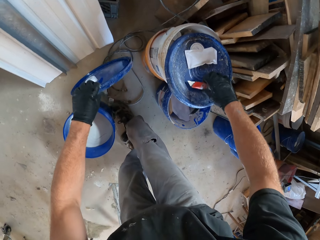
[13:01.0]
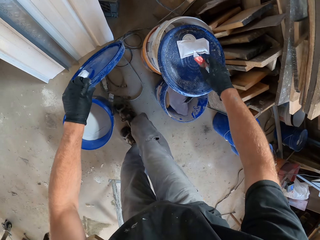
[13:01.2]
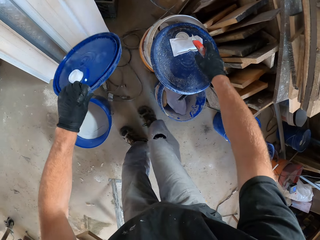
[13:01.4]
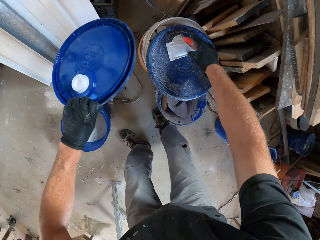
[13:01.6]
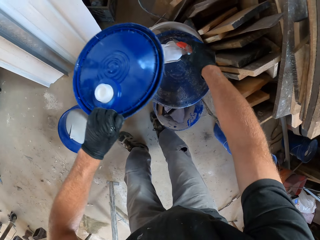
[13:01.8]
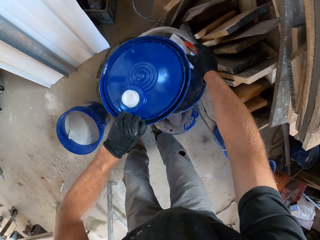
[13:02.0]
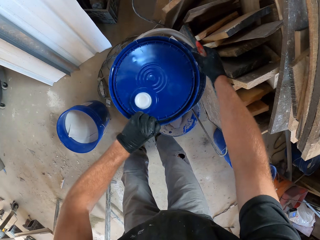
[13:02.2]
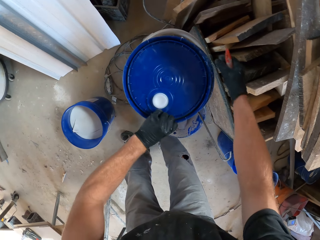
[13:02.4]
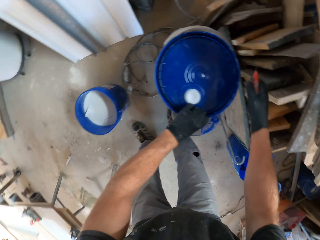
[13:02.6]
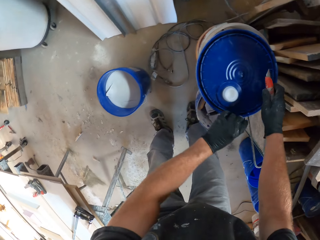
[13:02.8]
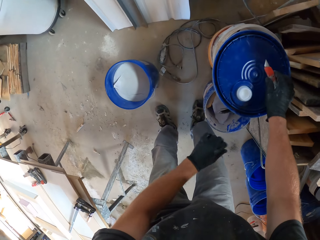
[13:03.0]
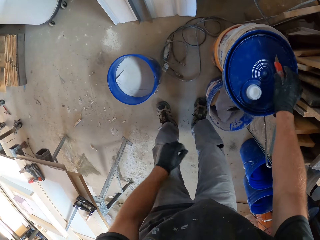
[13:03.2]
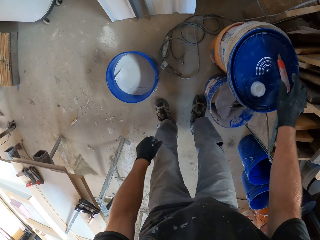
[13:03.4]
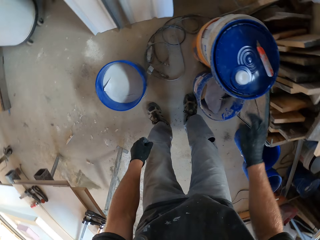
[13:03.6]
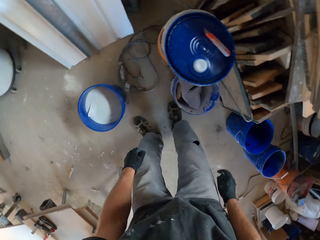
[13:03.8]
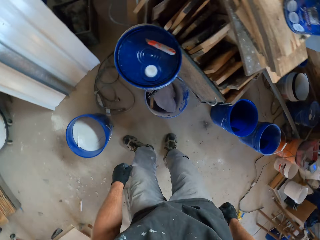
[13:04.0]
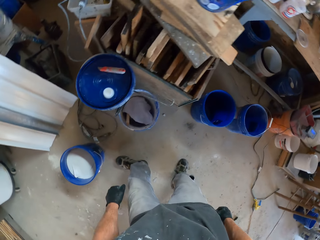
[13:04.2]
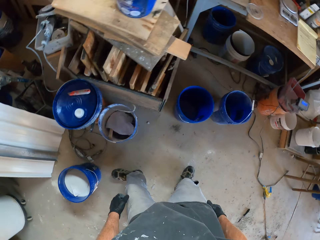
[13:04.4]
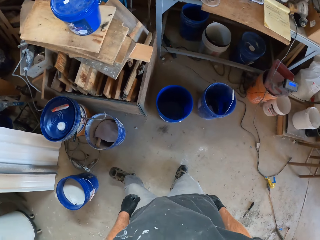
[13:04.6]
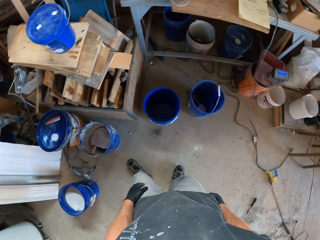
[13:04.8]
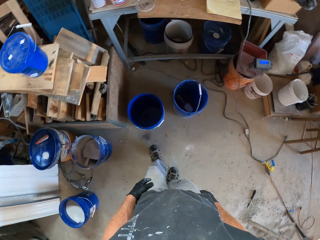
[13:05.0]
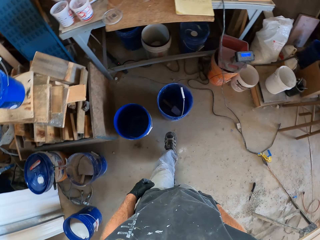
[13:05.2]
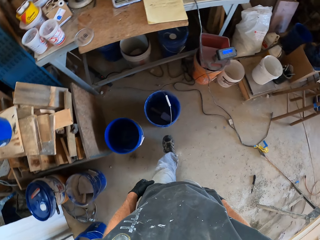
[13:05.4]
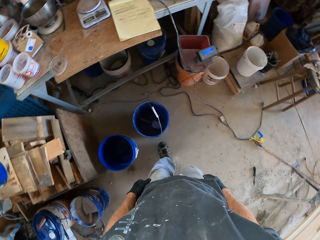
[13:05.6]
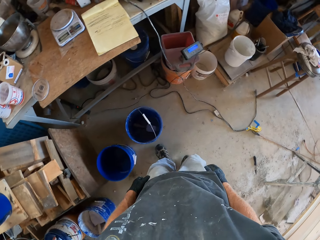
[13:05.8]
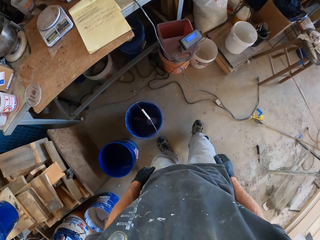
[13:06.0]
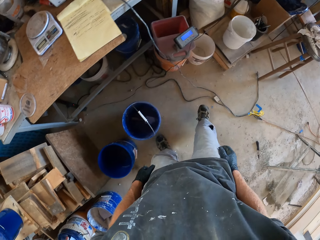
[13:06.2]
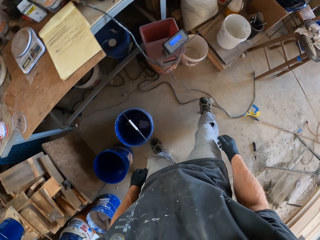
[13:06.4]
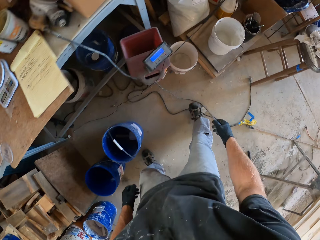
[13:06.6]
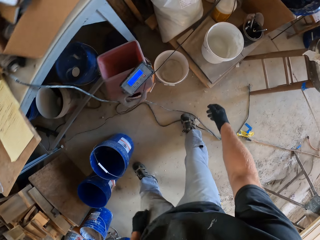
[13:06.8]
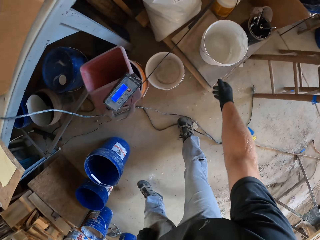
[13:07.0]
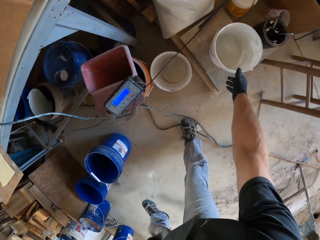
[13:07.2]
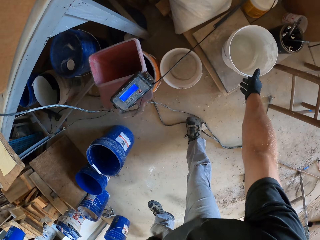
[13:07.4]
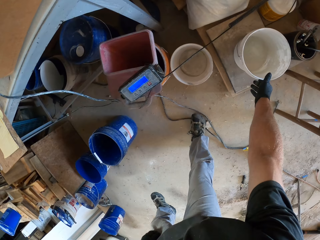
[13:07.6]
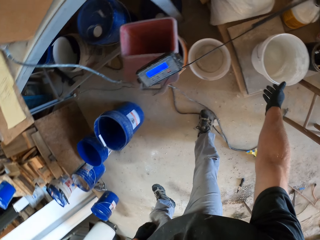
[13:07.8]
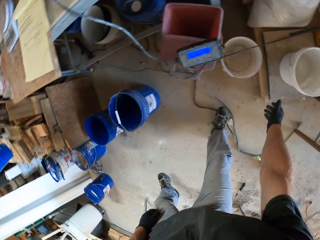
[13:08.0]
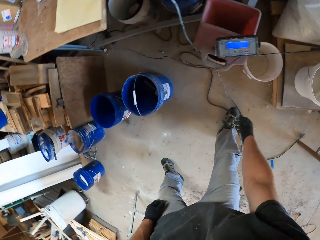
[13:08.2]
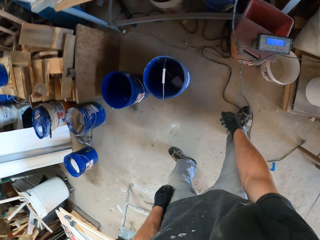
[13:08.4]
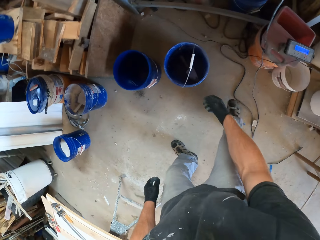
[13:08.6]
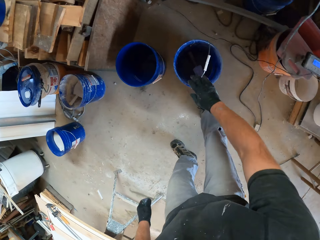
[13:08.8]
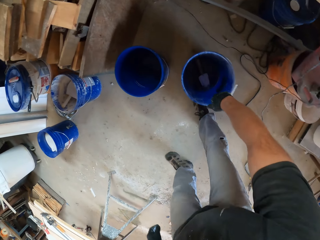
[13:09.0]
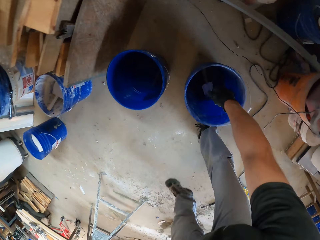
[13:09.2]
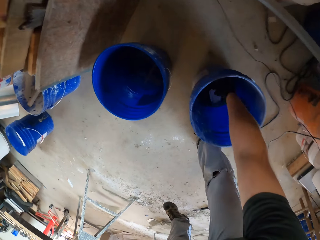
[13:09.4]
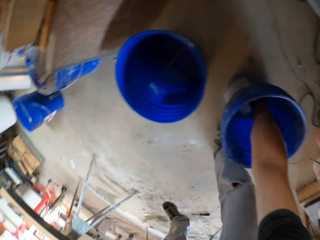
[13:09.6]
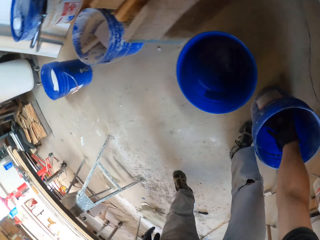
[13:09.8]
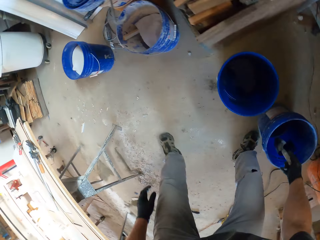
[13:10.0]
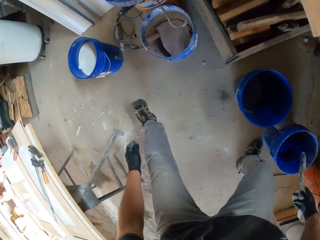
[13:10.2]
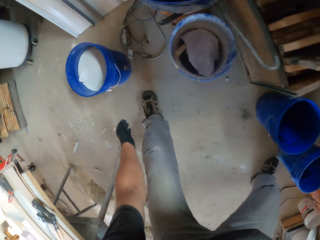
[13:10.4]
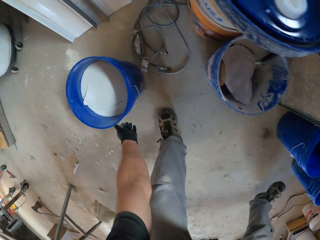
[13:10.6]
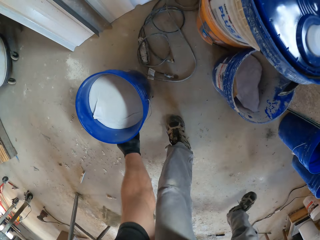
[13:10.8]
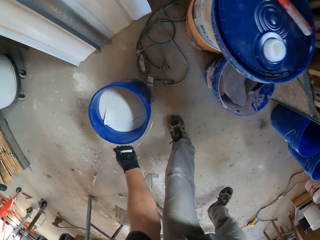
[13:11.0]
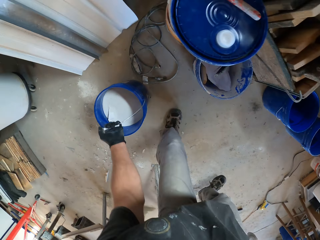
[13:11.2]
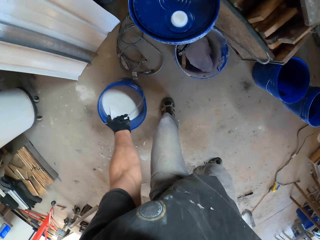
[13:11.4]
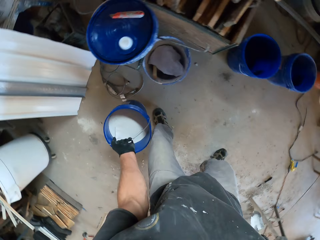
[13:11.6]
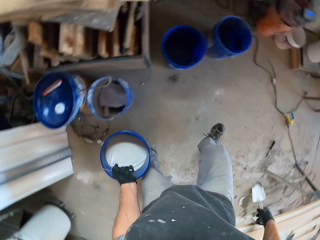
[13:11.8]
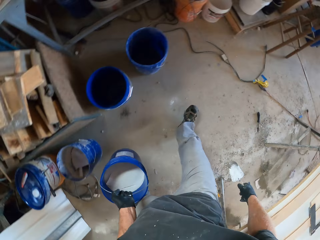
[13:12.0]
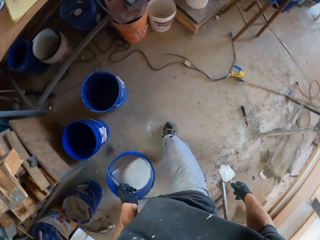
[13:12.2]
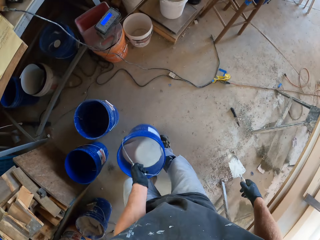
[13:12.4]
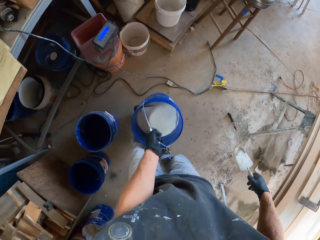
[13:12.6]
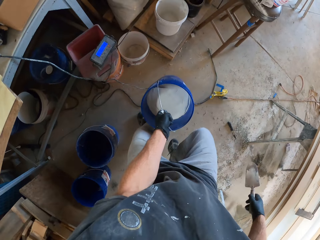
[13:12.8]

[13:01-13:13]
The camera wearer picks up the craft knife from the lid with his right hand. He moves the small pack on the lid with his right hand. He drops the lid of the blue bucket on the lid on the other bucket. He drops the knife on the lids with his right hand. He moves towards the white bucket. He tries carrying the white bucket with his right hand. He tries carrying the blue bucket and the hand trowel. He picks up the hand trowel from the blue bucket with his right hand. He carries the unsealed blue bucket of white cement from the floor with his left hand. He moves with the blue bucket of white cement towards the white bucket on the wooden frame with his left hand.

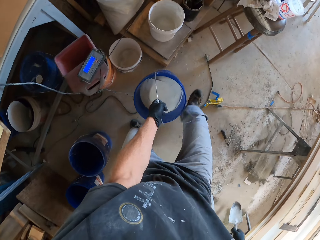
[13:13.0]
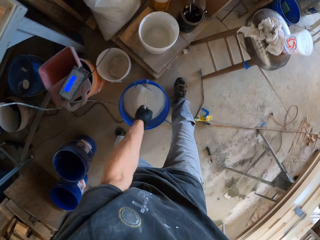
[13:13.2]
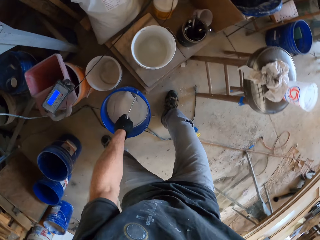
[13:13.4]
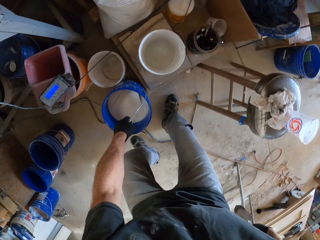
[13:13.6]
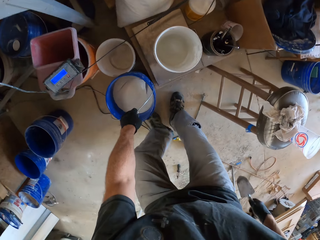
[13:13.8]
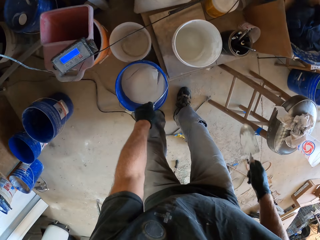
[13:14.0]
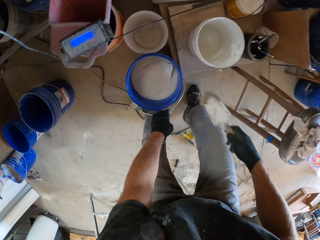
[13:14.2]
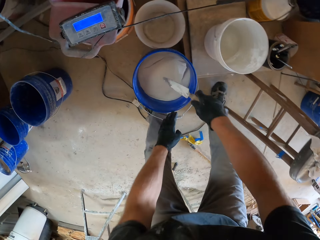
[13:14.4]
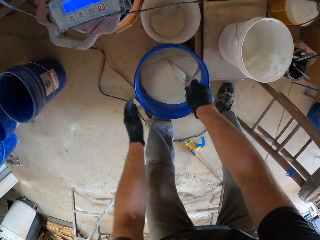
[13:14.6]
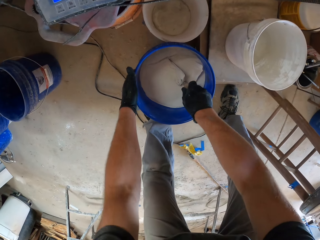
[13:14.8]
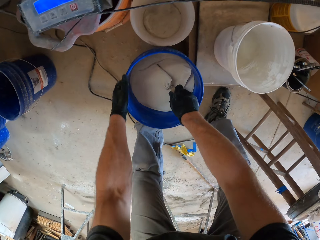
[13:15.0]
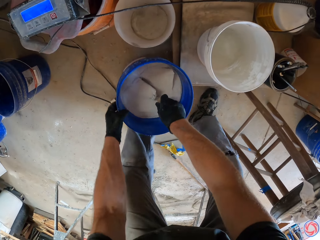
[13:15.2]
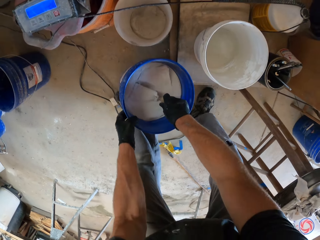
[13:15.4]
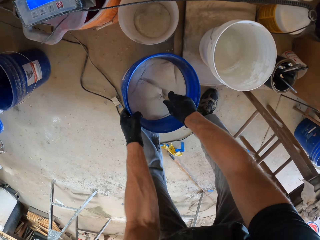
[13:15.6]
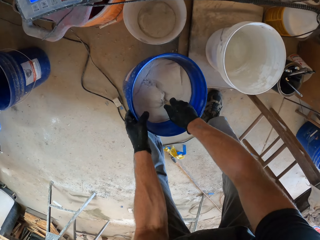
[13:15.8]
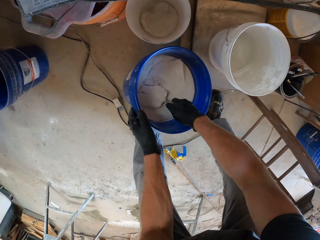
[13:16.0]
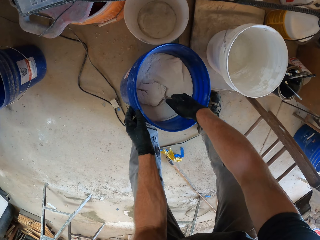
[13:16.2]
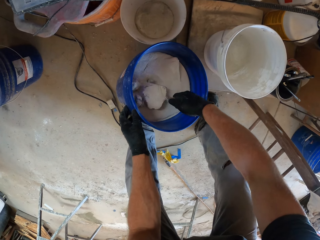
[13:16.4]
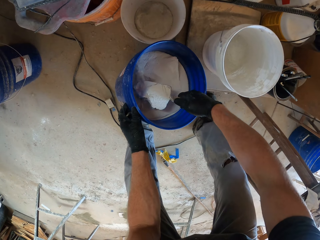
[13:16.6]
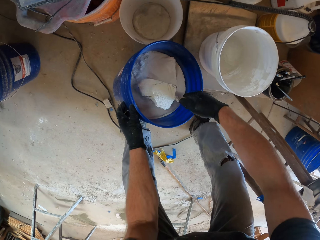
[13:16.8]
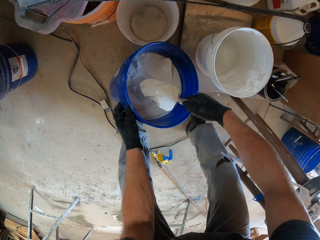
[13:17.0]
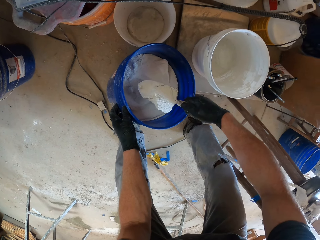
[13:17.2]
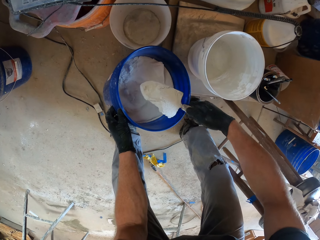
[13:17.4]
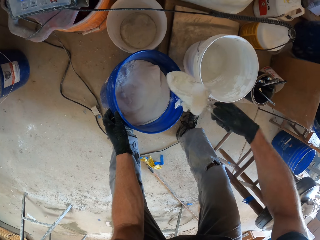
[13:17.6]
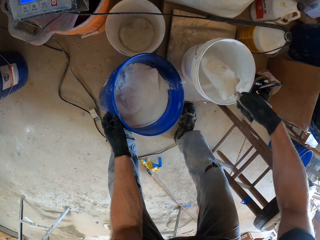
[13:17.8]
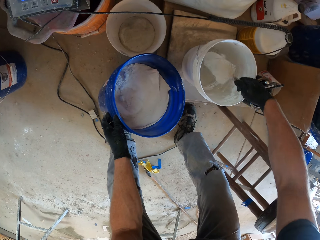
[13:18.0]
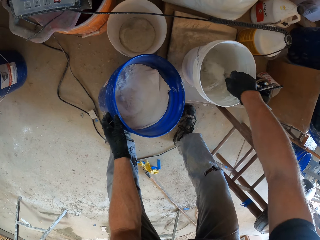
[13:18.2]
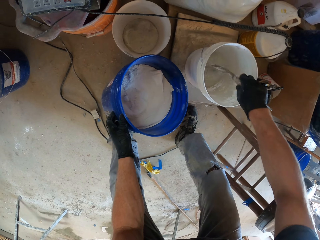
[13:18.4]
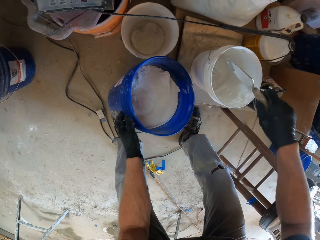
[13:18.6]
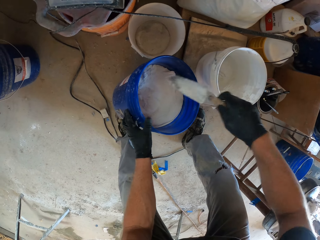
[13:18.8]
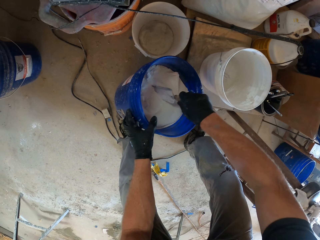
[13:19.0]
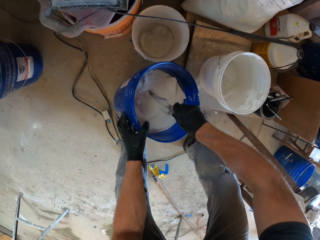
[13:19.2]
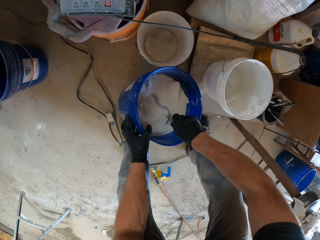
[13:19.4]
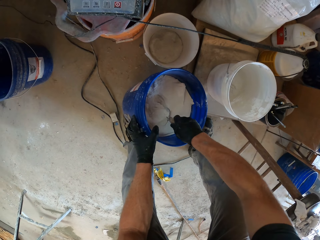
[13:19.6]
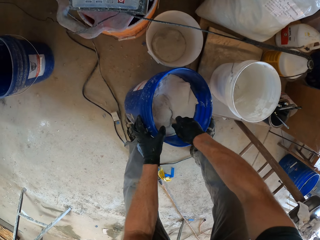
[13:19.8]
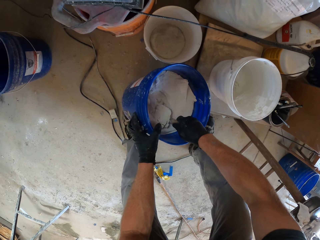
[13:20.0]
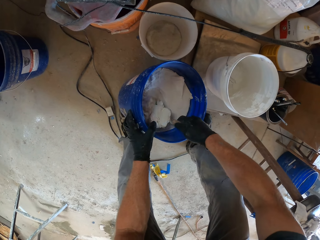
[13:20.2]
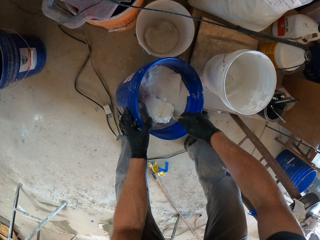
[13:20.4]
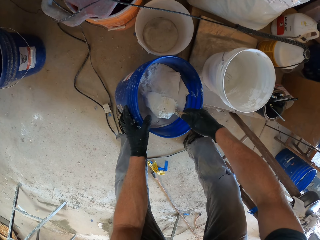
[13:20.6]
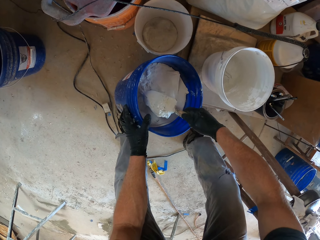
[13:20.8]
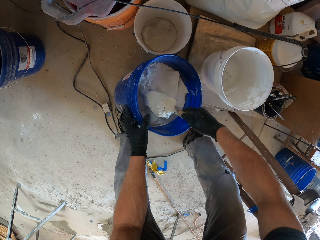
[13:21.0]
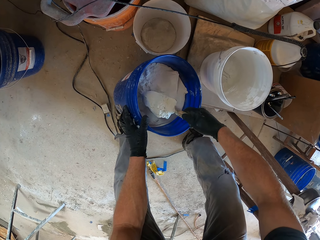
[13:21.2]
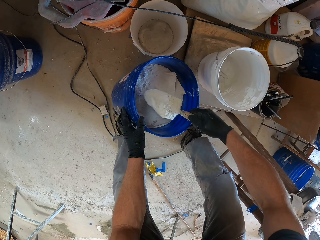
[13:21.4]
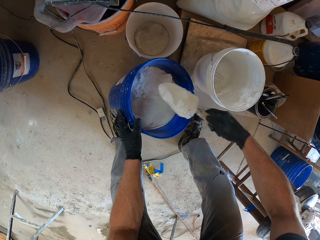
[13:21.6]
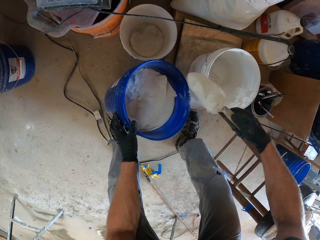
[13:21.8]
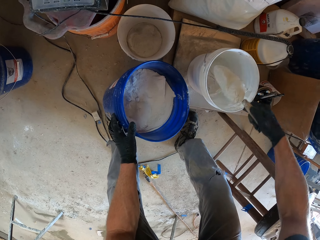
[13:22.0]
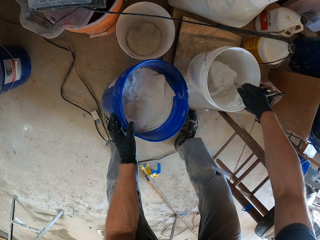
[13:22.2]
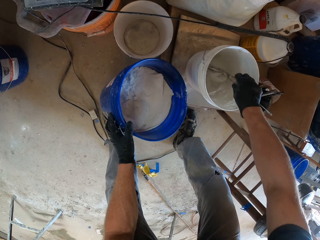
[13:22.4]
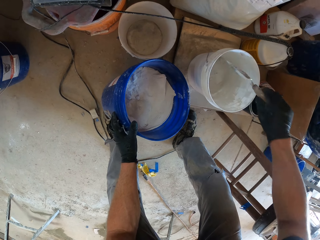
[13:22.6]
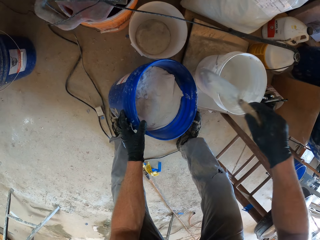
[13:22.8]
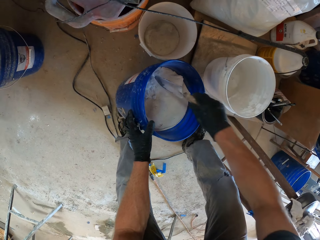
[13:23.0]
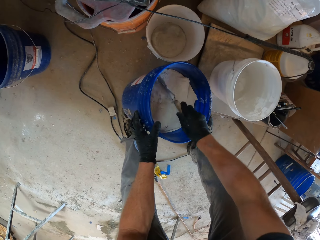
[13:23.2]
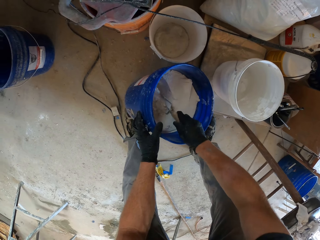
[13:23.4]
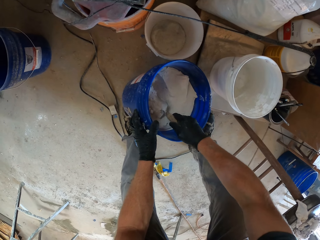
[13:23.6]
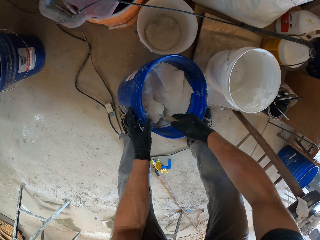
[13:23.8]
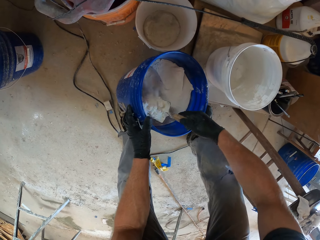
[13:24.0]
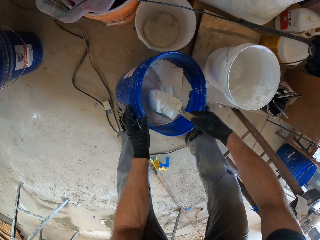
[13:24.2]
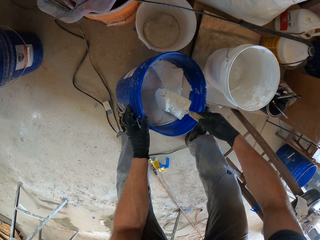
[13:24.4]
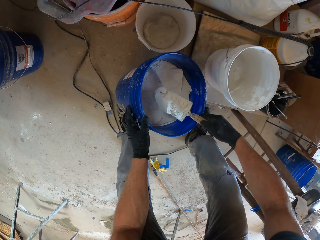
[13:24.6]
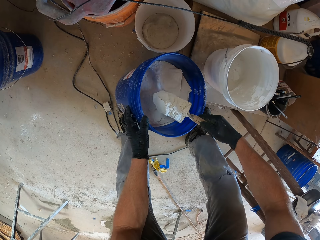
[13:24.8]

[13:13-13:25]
The camera wearer drops the blue bucket of white cement on the floor. He packs some white cement or chalk paint from the blue bucket into the white bucket with the hand trowel or scooper in his right hand. He lifts the blue bucket of white cement with his left hand. He pours the chalk paint in the bucket. He scoops the chalk paint with the scooper. He pours the chalk paint in the bucket. He scoops the chalk paint with the scooper.
